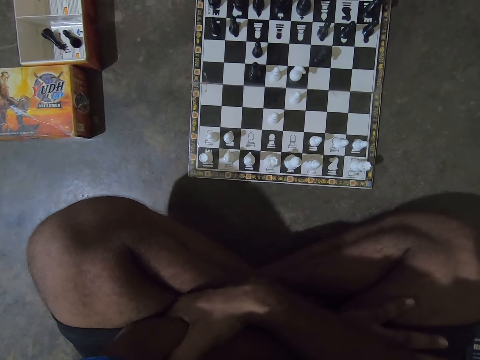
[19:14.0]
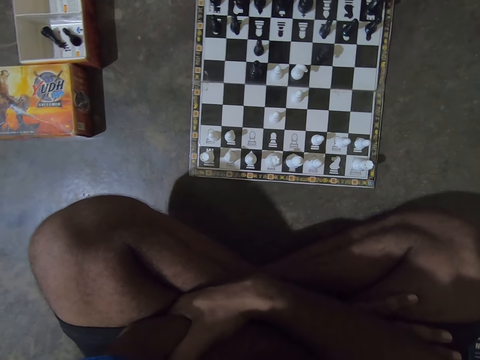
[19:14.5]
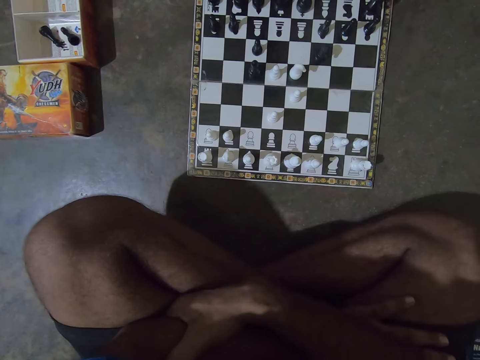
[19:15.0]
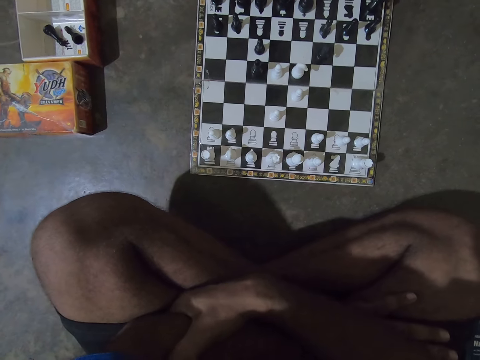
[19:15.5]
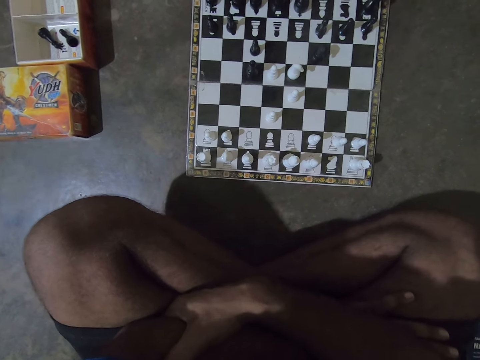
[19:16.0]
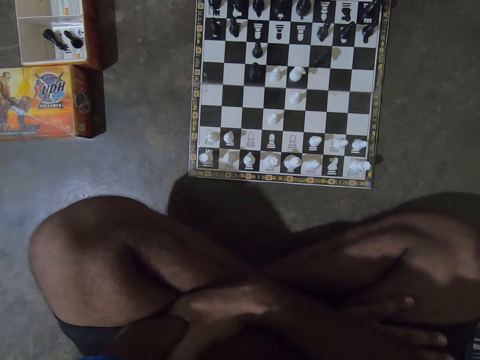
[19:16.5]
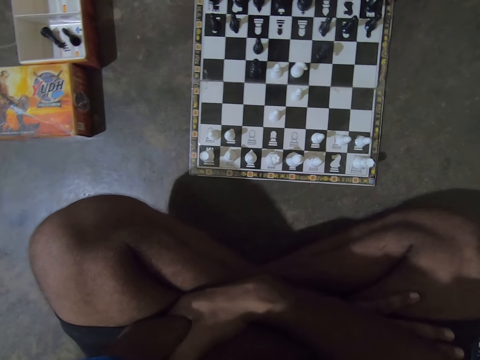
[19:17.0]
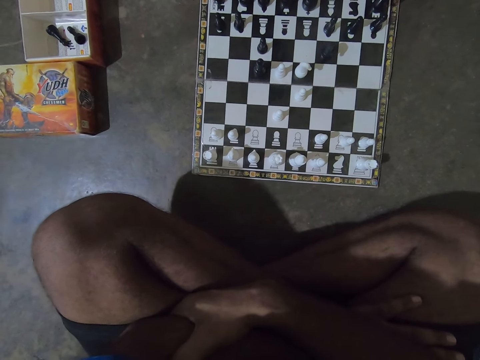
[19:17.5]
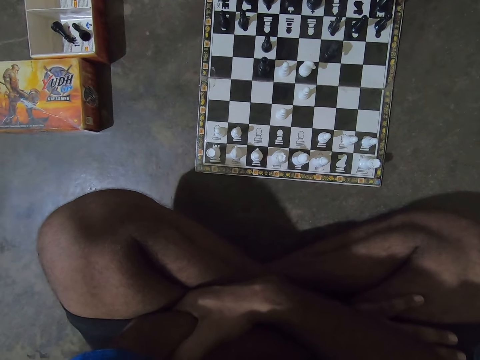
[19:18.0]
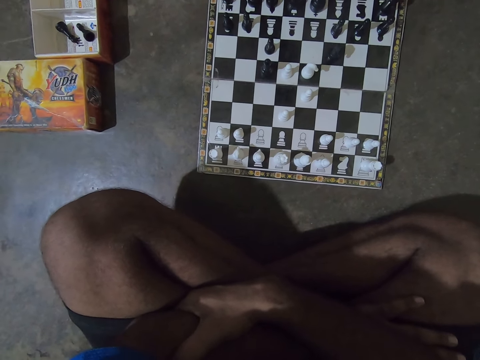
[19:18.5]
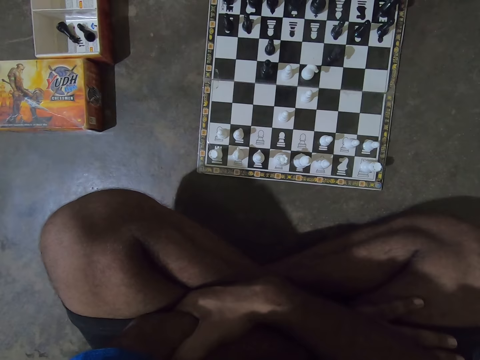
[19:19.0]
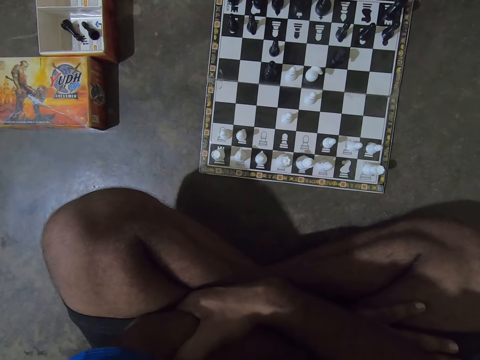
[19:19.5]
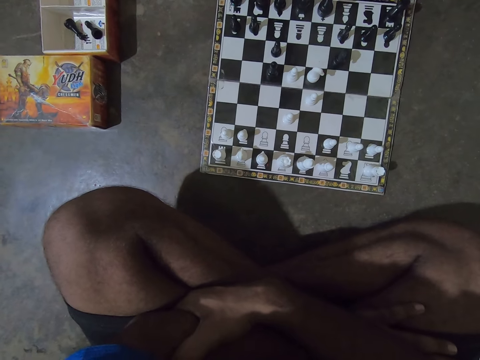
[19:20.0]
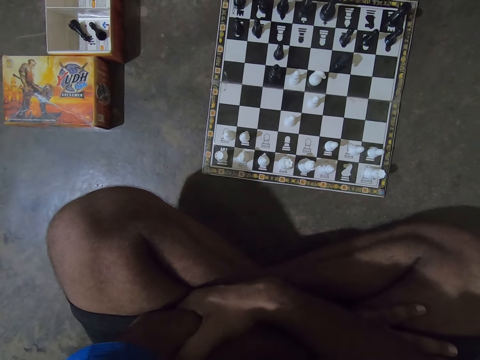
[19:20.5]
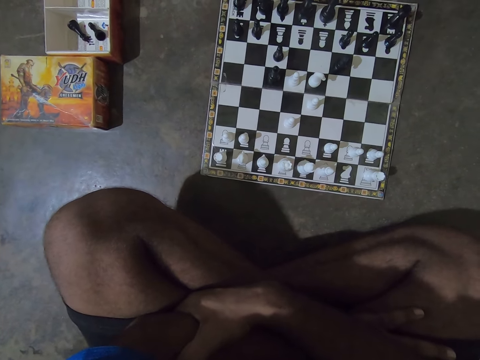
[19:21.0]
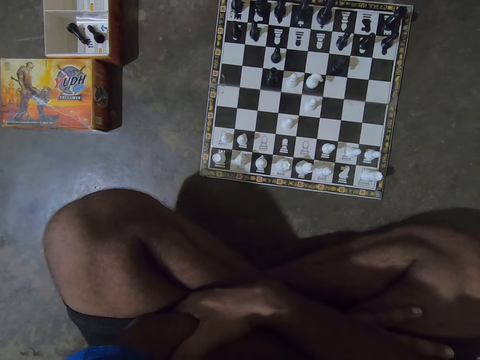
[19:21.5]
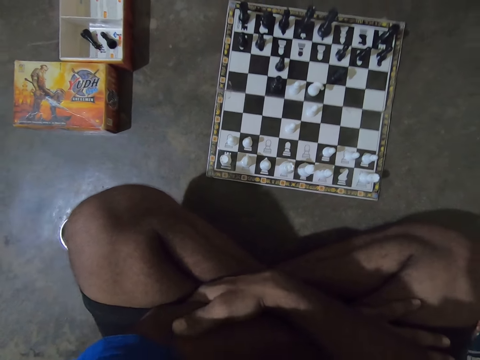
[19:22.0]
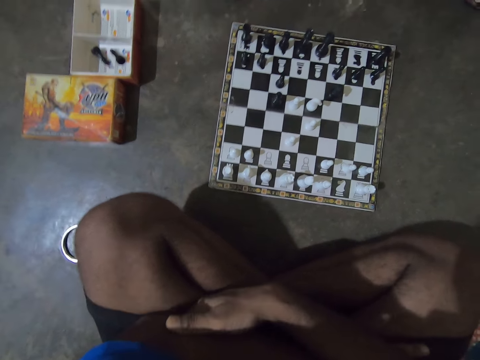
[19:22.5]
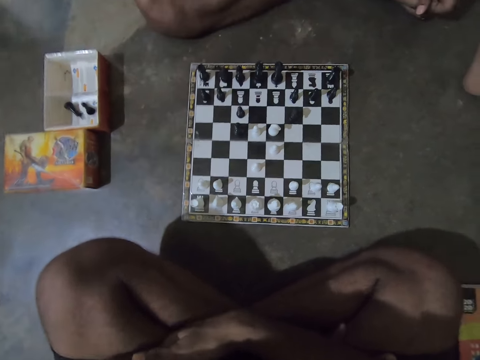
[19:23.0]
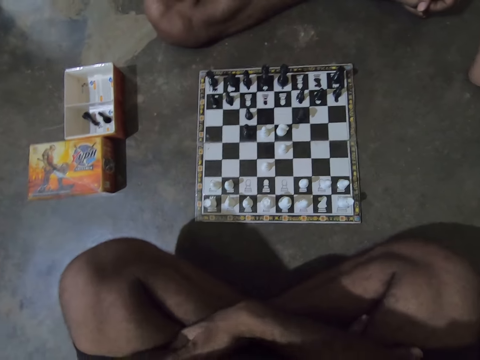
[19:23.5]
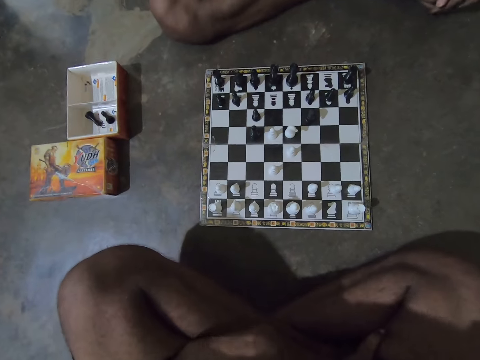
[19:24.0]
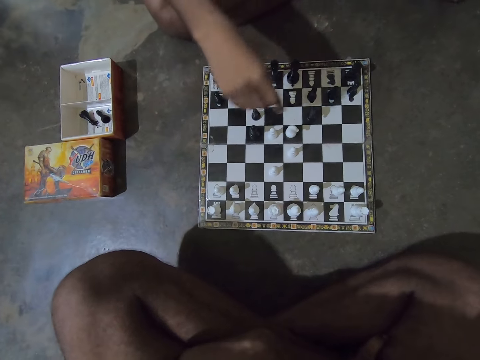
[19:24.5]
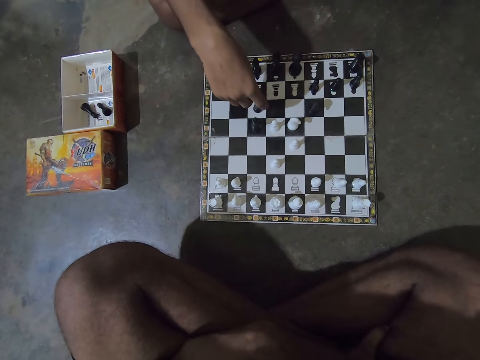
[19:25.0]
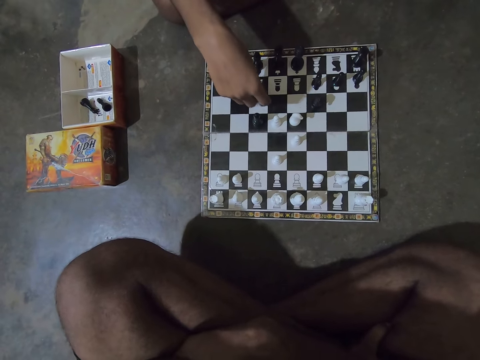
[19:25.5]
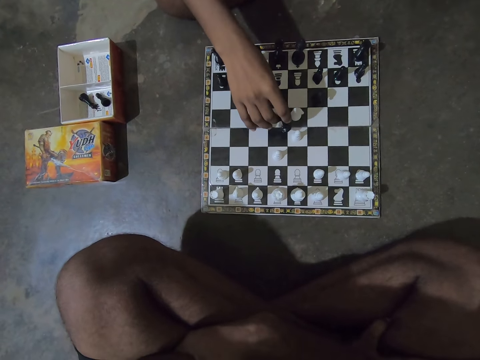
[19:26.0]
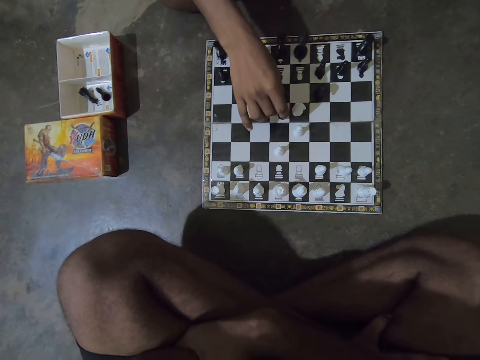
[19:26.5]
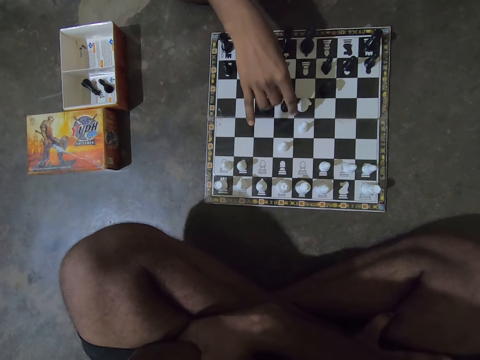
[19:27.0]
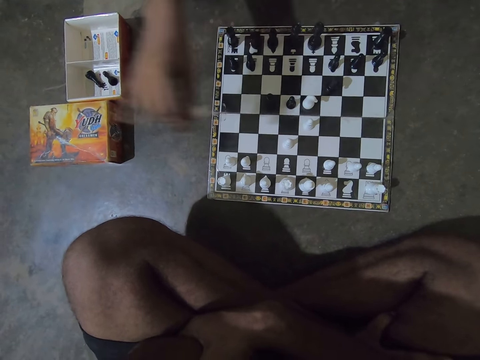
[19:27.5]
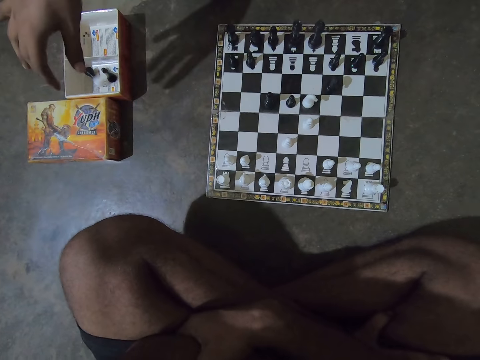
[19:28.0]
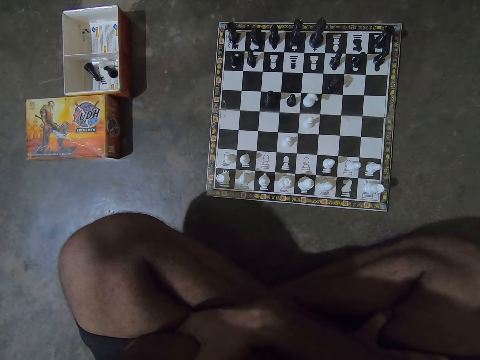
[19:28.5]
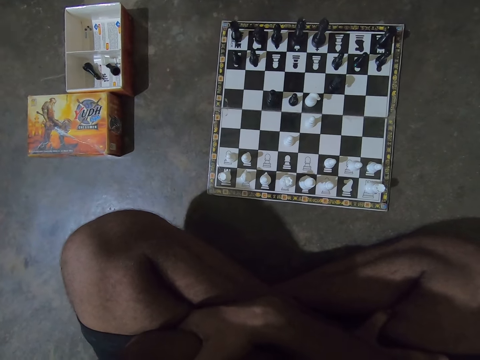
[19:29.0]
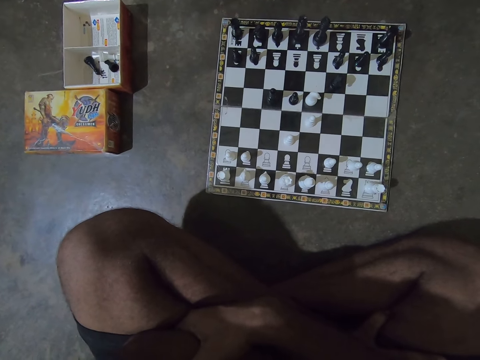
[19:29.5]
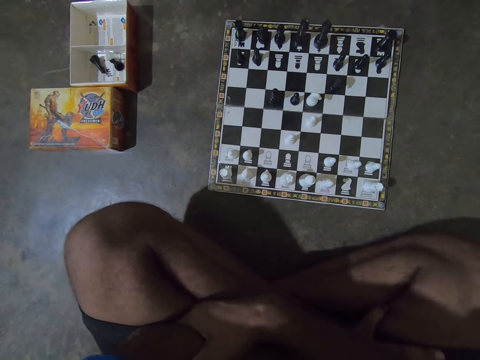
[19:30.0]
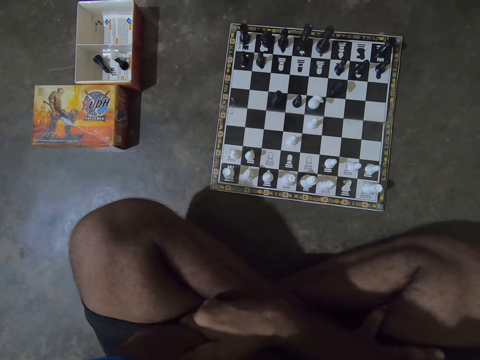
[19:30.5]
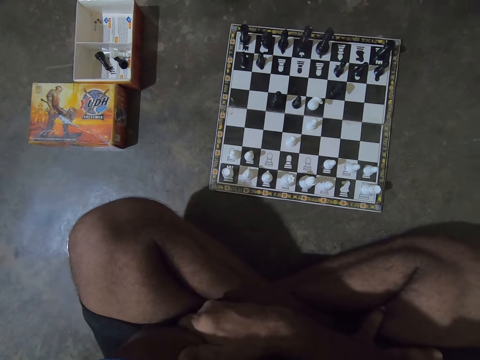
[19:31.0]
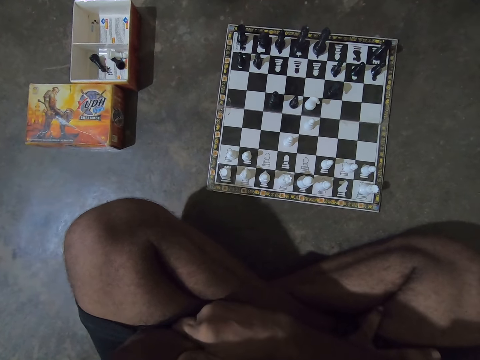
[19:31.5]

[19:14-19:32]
The man picks up a black pawn chess piece on the chess board with his right hand. He plays chess. He replaces a white pawn chess piece on the chess board with the black pawn chess piece in his right hand. The camera wearer drops the white pawn piece into the box on the floor. The man puts the piece in the box.

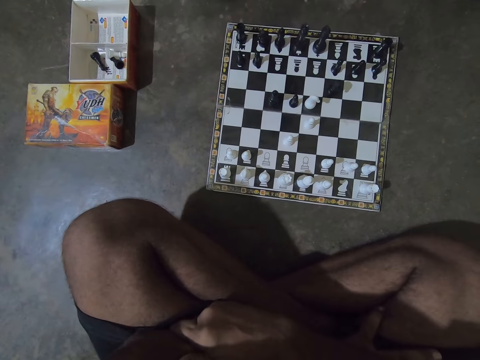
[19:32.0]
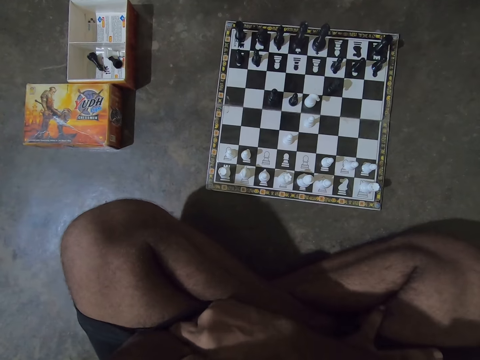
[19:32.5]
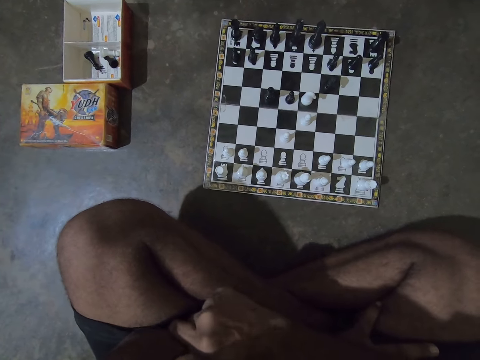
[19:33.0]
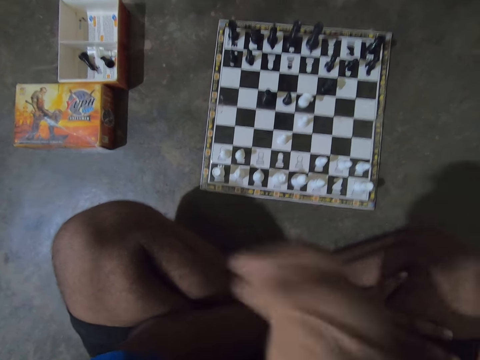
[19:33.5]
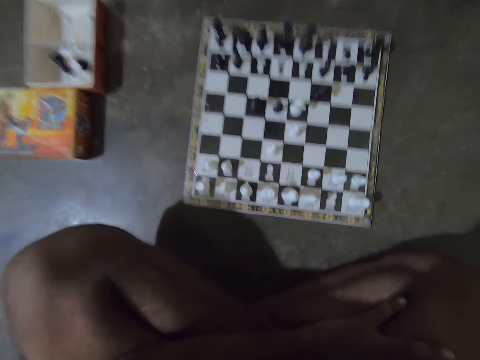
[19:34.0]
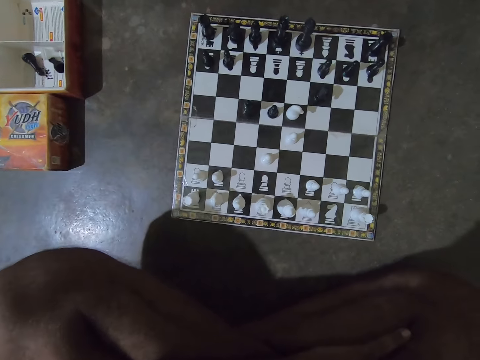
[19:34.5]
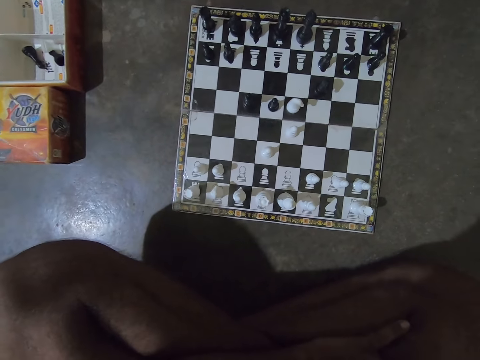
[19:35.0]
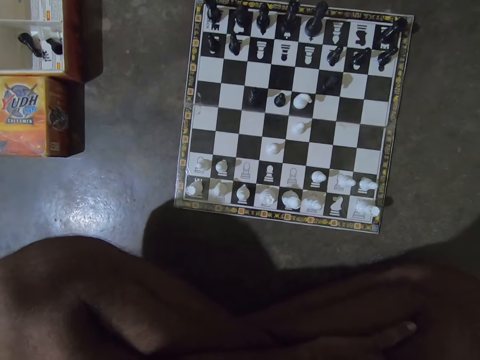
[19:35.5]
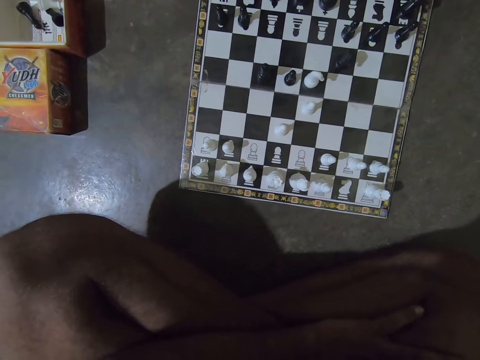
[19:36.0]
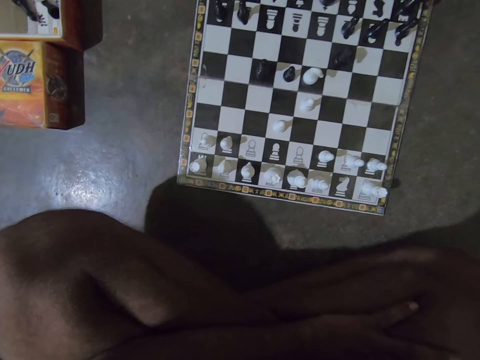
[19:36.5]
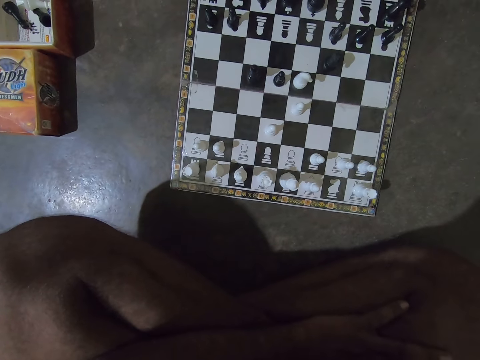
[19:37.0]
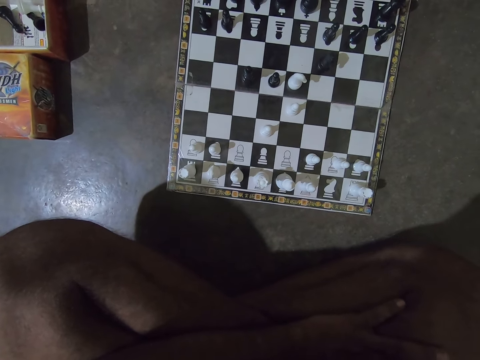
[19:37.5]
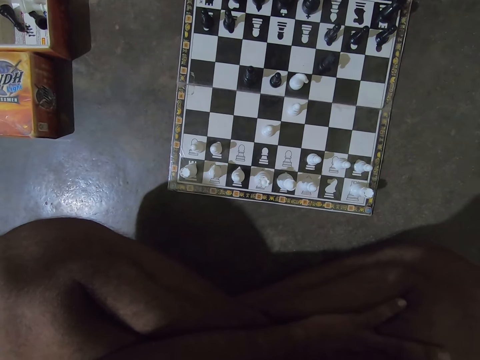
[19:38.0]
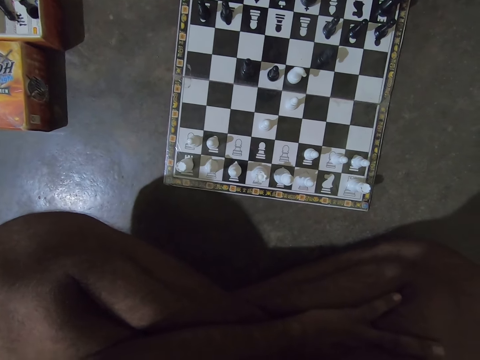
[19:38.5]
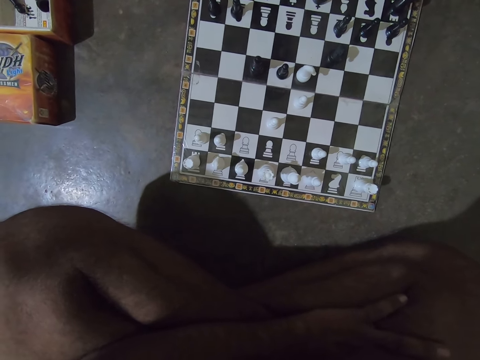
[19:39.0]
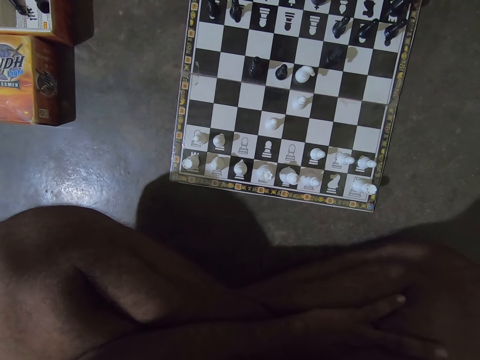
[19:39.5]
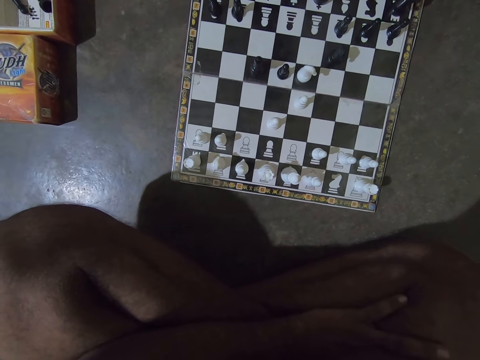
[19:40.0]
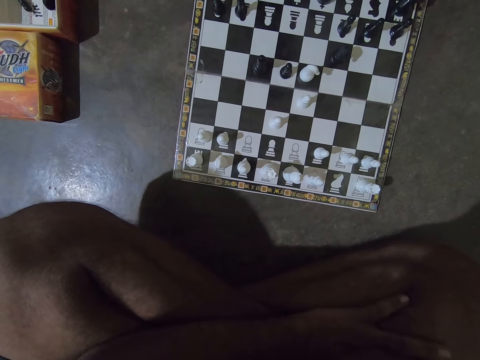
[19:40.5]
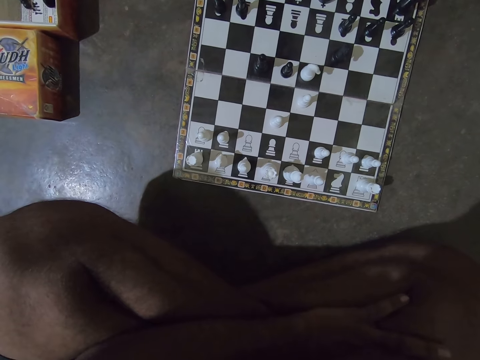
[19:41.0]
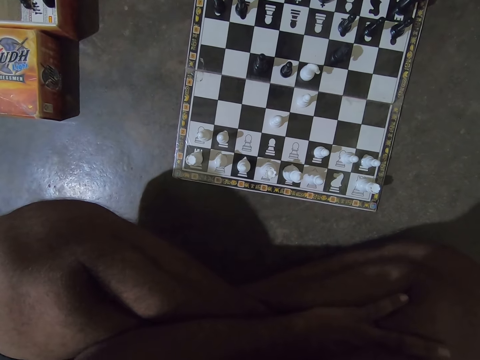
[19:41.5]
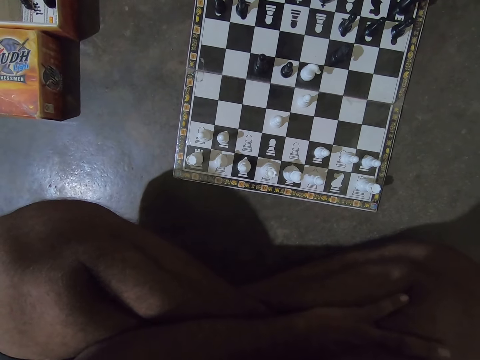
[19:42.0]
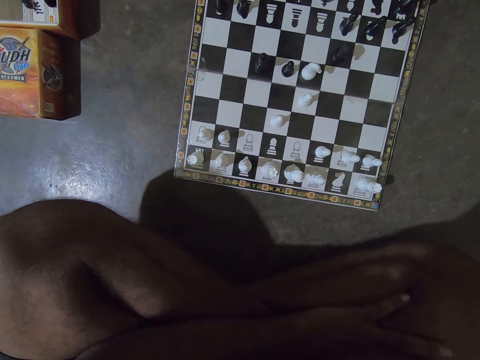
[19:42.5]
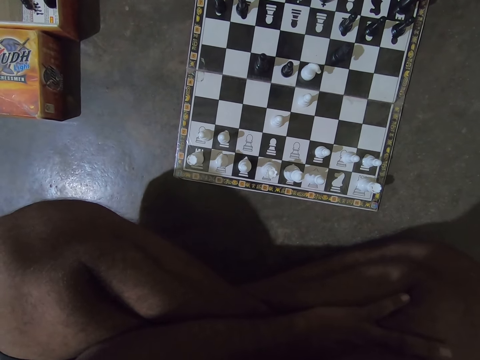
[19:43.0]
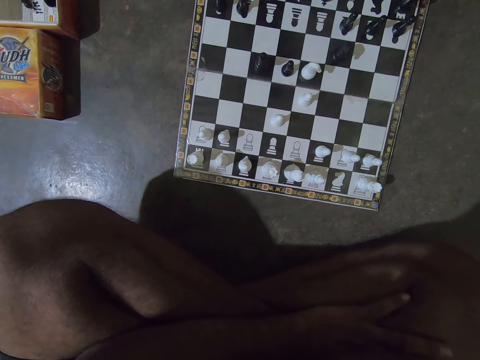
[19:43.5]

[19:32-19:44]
The camera wearer raises his right hand towards his face. He touches the face. He looks at the chess board.
